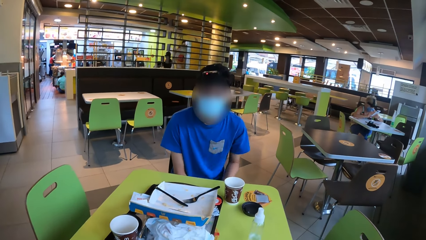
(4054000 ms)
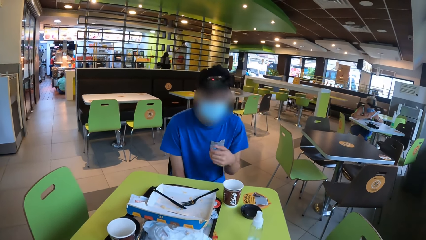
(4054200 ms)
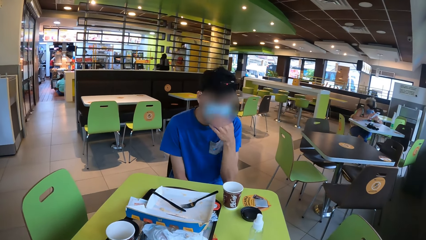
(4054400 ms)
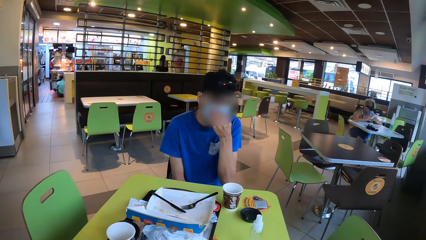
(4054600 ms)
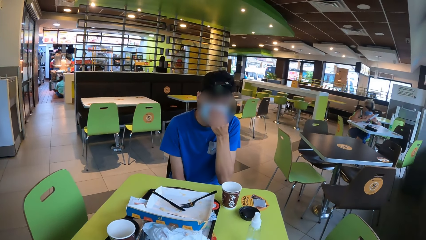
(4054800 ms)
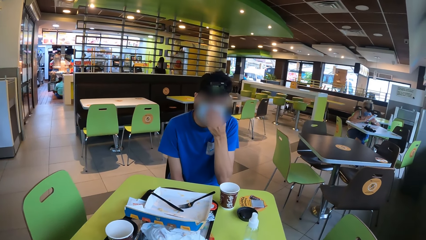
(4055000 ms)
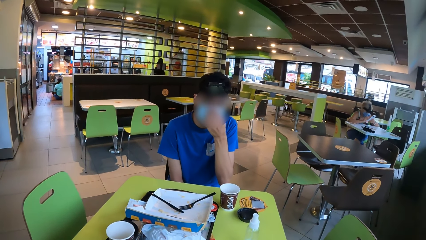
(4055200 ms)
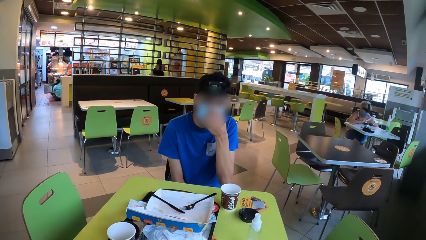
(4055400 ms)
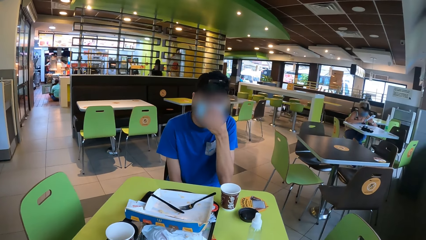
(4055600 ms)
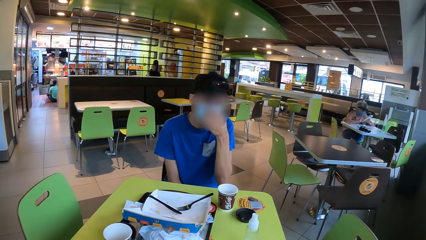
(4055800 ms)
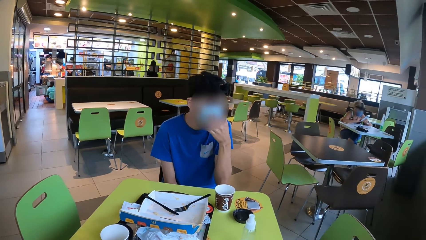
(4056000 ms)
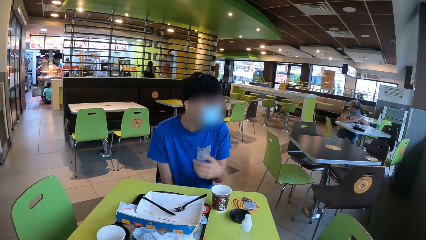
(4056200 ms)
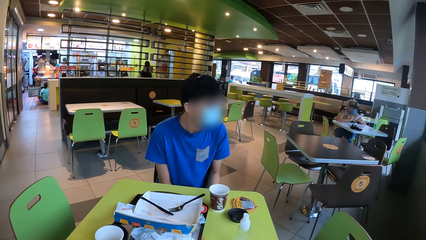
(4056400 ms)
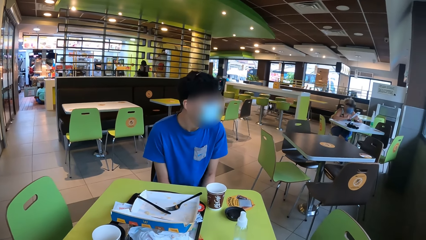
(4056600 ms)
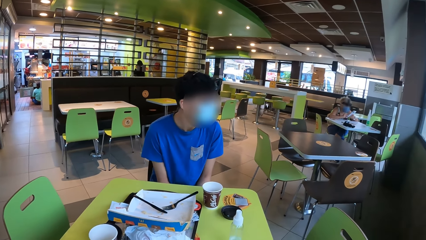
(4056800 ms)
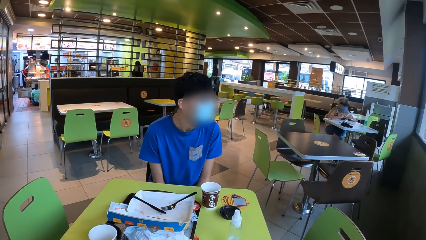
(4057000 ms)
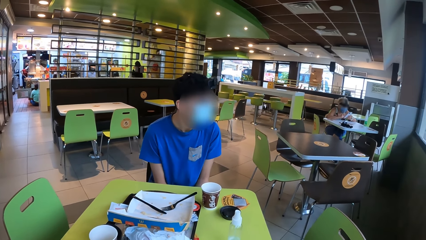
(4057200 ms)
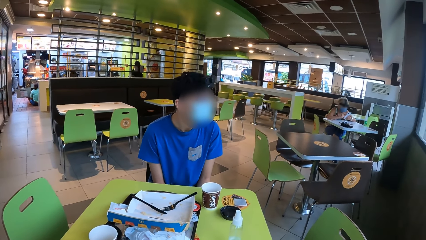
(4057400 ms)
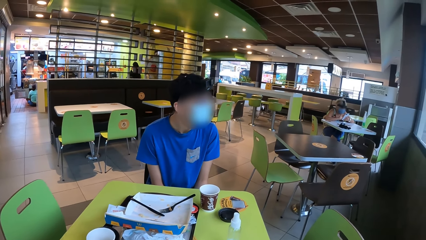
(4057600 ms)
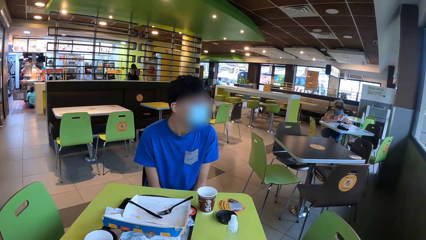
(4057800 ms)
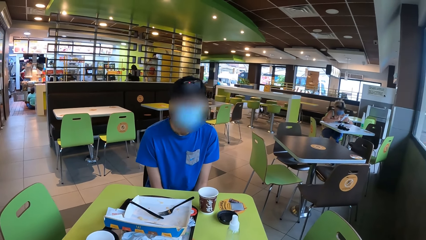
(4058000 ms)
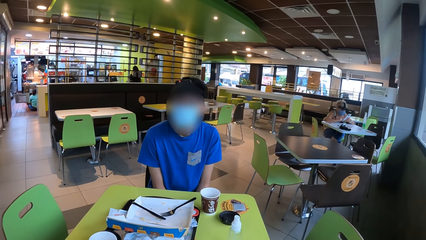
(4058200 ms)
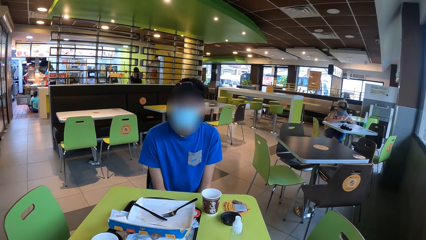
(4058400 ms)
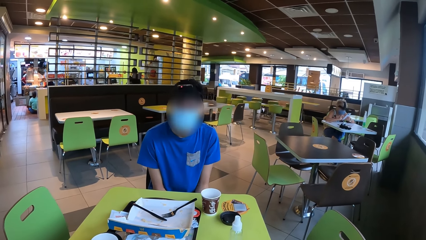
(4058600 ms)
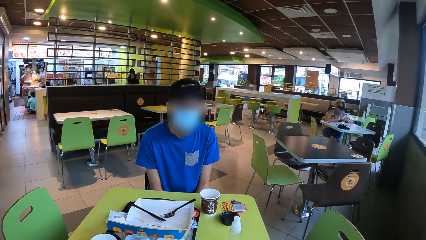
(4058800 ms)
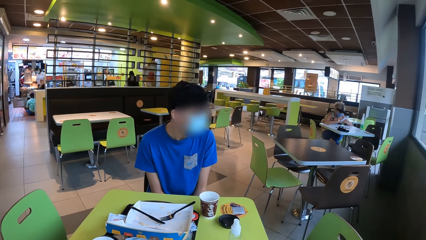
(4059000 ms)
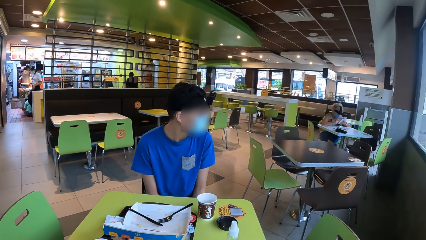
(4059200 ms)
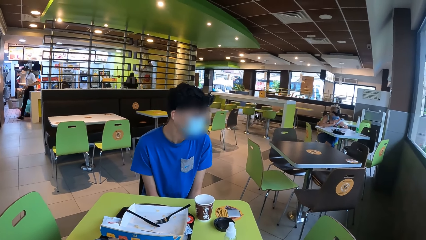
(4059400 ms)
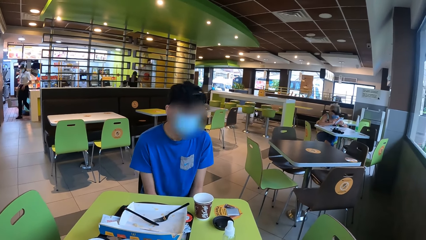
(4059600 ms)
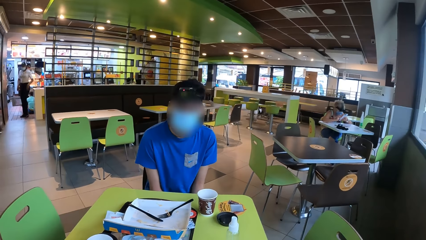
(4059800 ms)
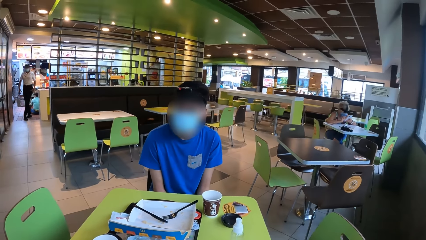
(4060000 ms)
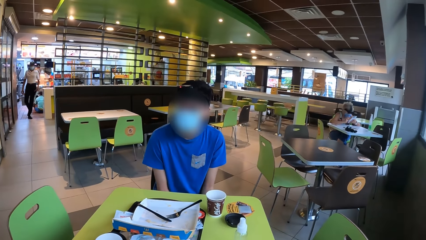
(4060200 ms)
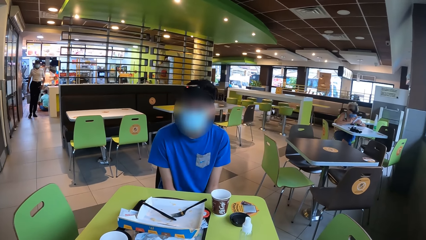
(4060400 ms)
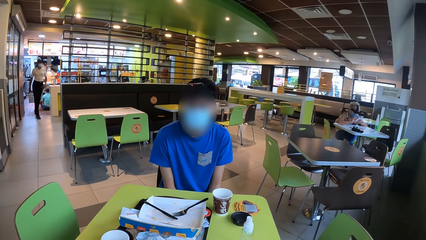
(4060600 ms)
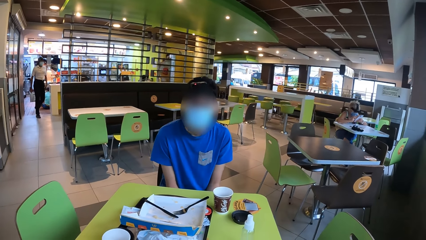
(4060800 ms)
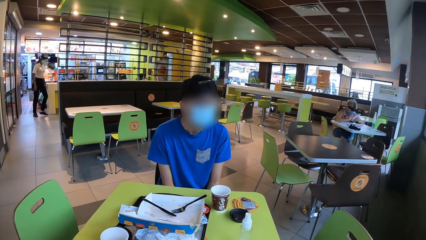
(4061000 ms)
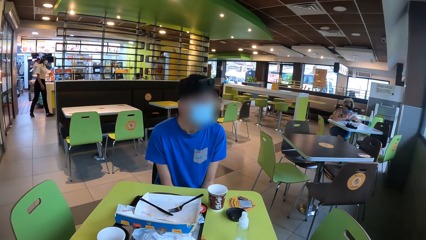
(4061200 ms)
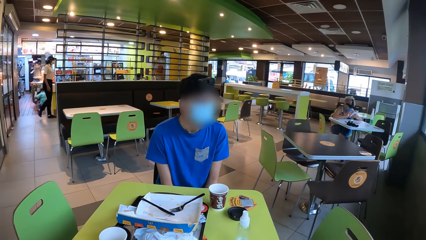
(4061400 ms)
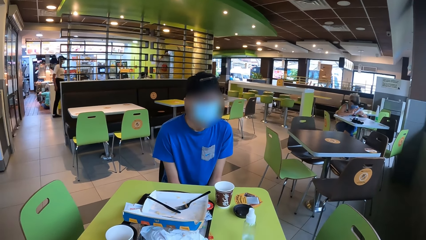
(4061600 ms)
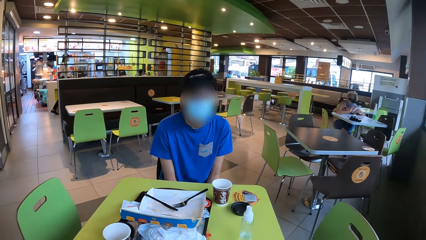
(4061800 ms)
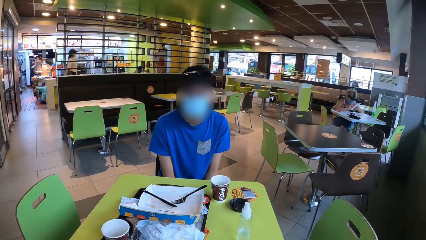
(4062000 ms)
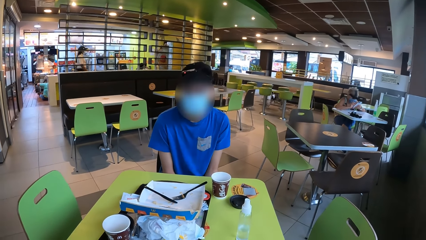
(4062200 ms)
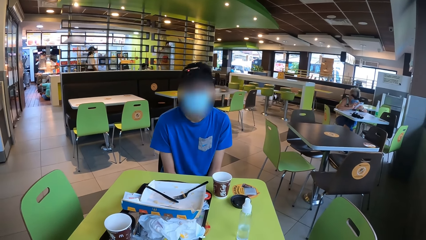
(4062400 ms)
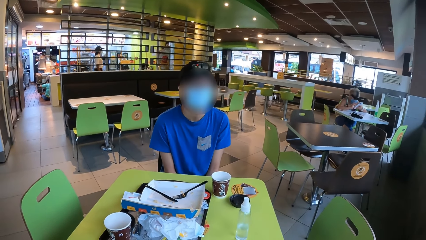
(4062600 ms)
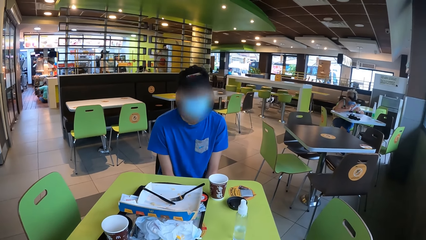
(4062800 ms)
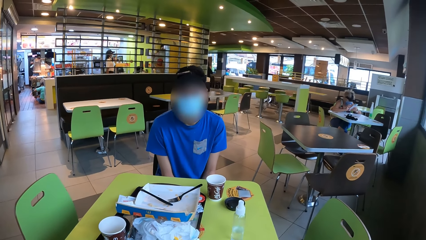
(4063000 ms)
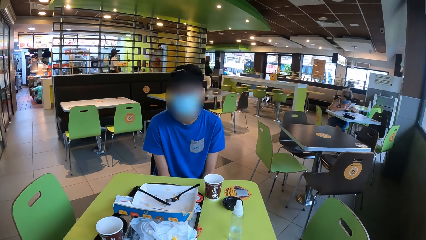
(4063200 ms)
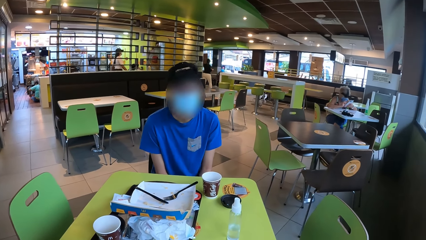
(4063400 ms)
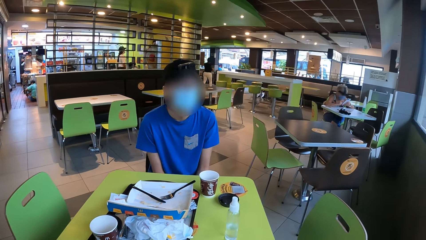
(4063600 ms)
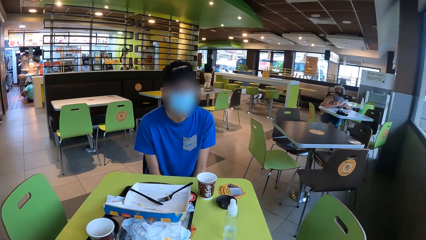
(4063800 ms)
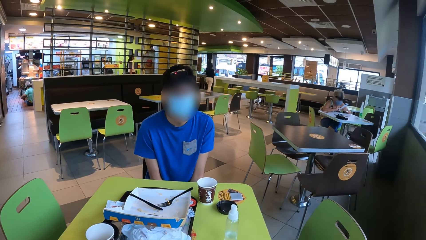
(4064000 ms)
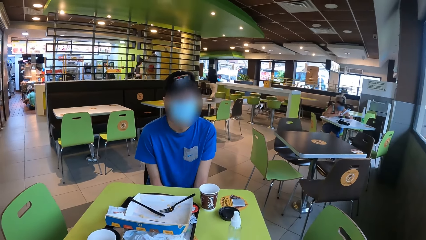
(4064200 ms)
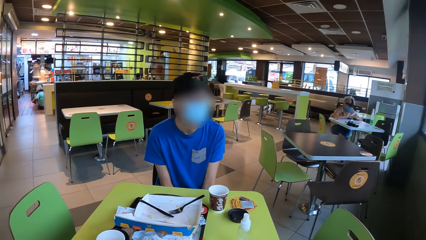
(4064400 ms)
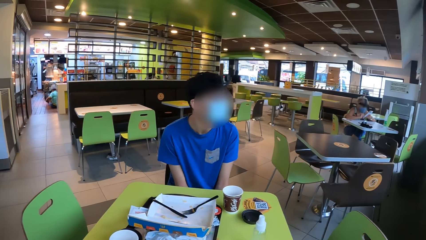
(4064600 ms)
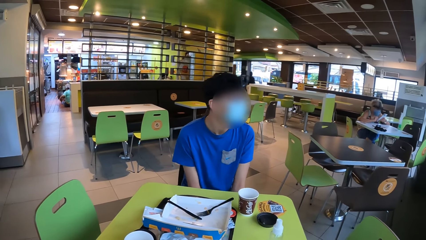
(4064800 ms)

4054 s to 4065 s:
A man touches the mask with the left hand. The man moves the head.

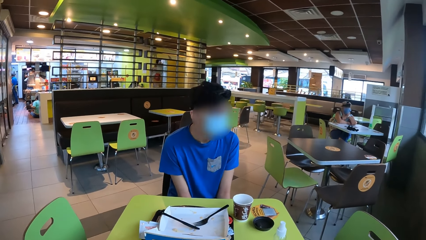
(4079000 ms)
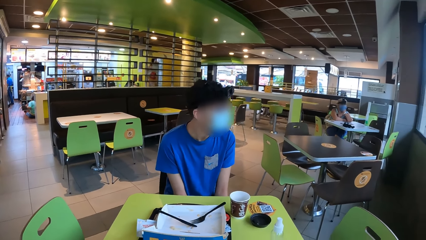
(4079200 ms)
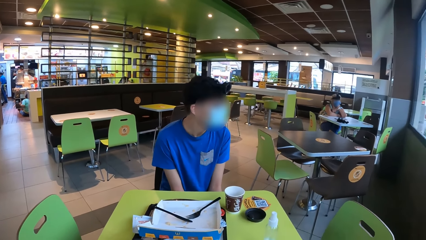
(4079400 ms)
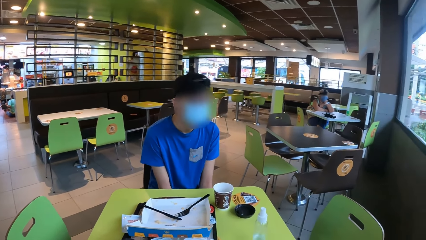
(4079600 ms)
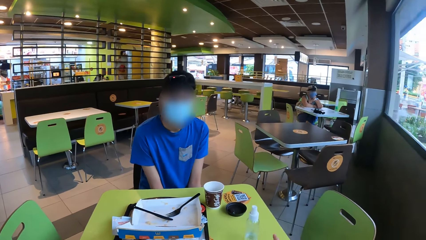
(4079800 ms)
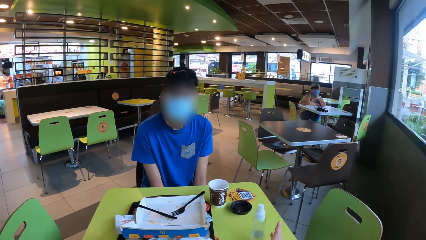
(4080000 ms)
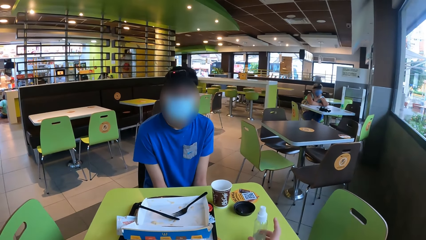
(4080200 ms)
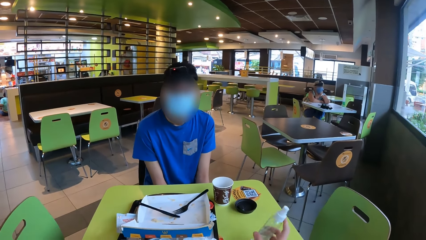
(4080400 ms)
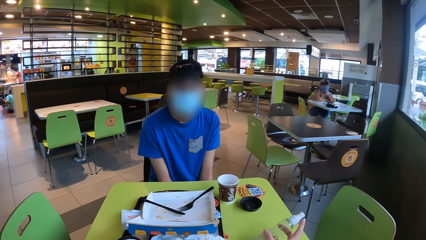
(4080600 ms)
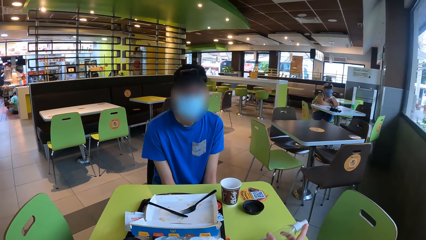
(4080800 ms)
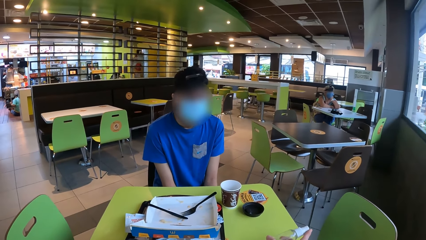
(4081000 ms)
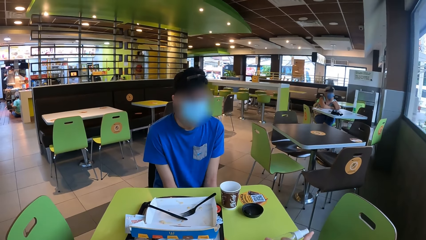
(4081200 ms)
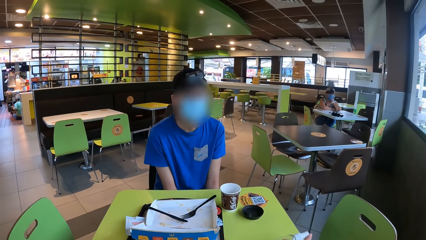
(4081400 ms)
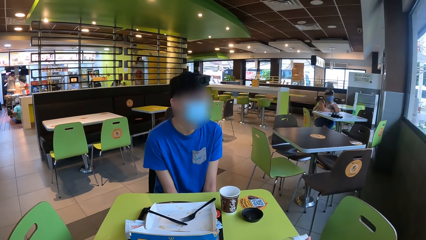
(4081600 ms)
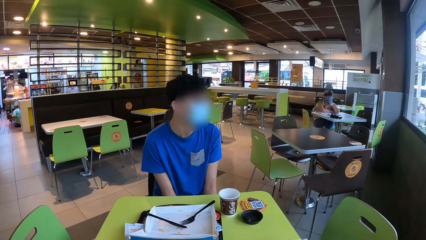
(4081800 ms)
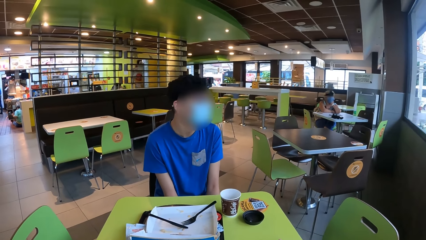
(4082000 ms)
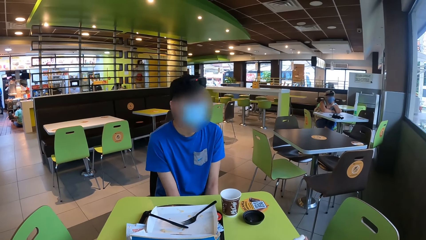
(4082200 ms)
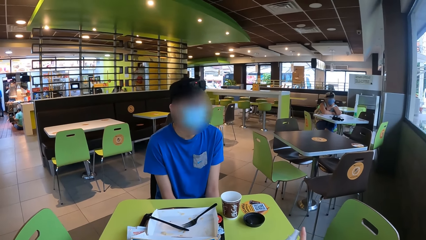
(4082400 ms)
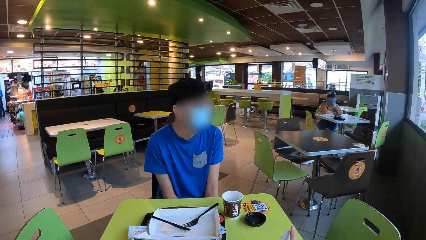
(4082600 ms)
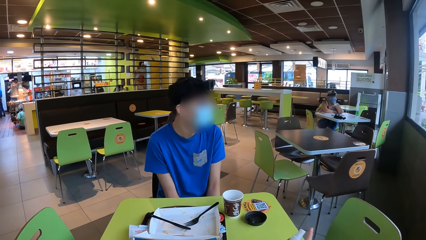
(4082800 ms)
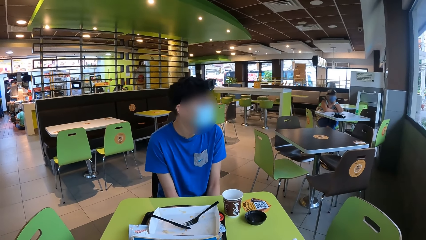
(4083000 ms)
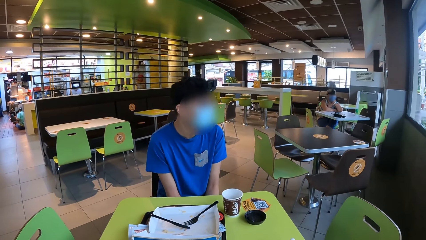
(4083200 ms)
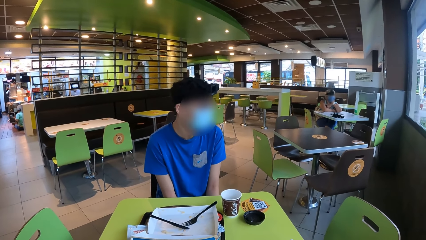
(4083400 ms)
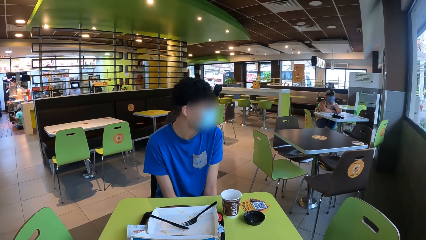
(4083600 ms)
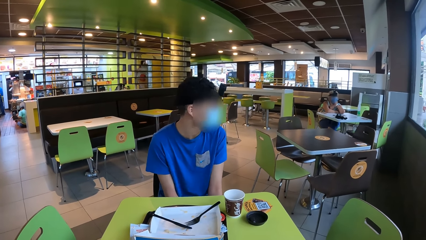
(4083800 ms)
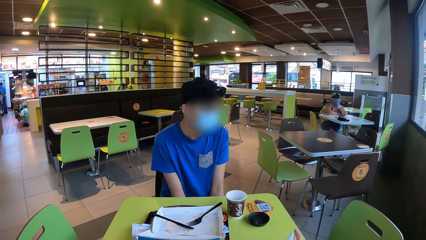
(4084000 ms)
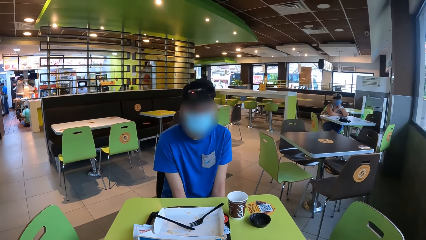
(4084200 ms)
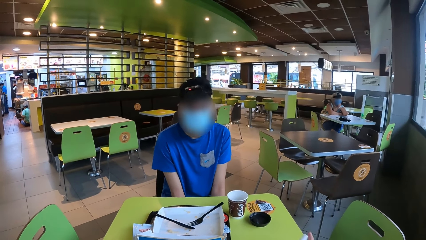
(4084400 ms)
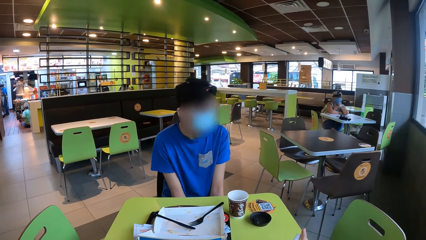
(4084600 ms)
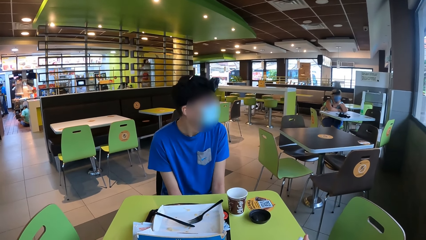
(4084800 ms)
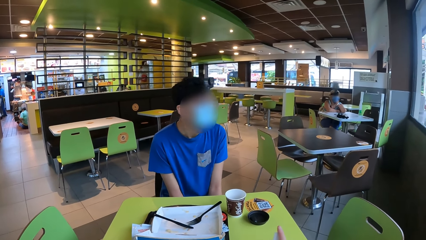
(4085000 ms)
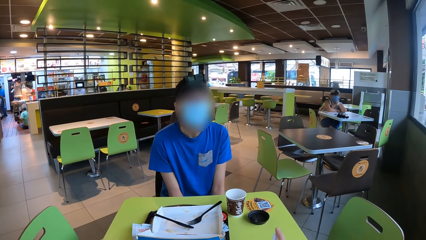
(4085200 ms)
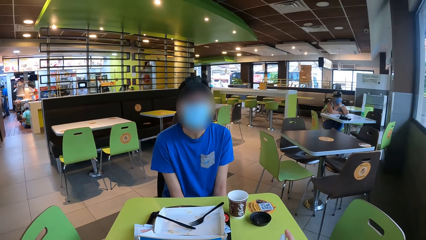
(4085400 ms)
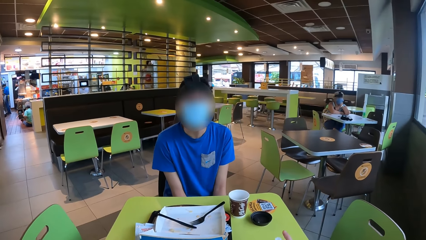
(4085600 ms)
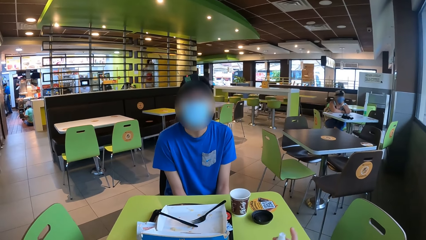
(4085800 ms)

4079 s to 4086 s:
The camera wearer picks up a bottle on the table.
